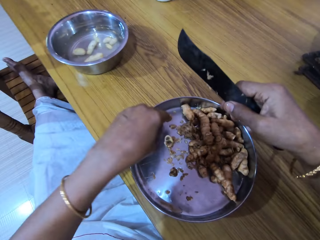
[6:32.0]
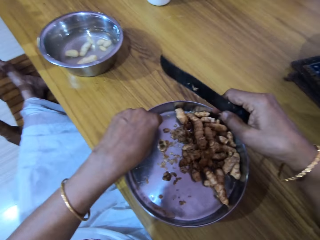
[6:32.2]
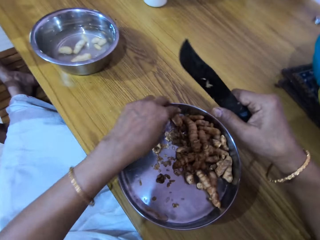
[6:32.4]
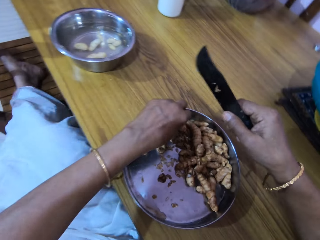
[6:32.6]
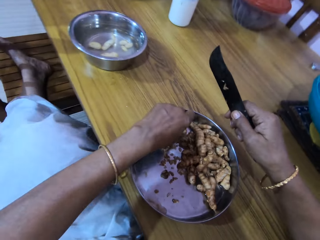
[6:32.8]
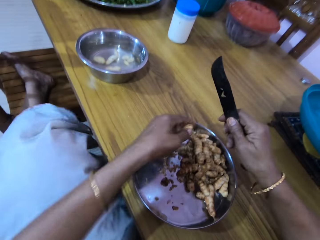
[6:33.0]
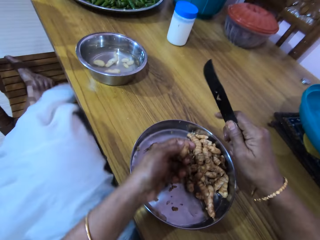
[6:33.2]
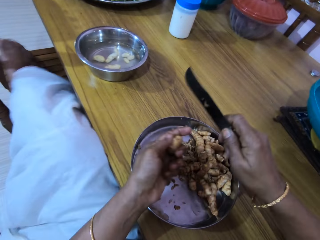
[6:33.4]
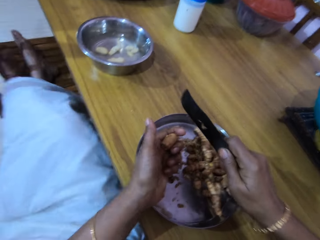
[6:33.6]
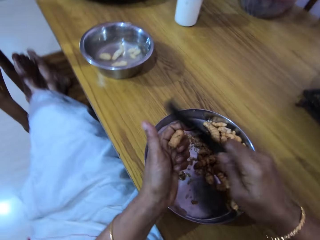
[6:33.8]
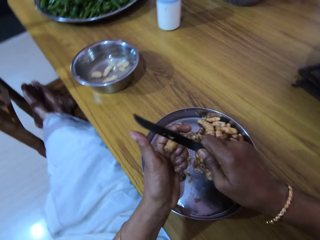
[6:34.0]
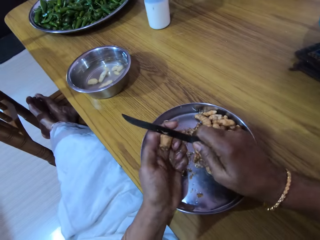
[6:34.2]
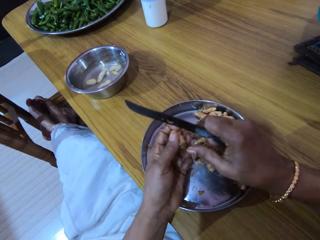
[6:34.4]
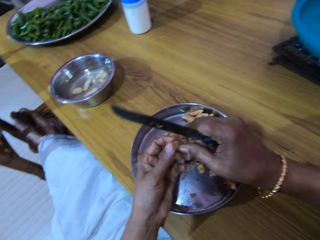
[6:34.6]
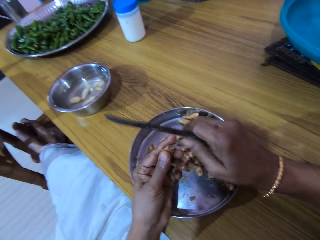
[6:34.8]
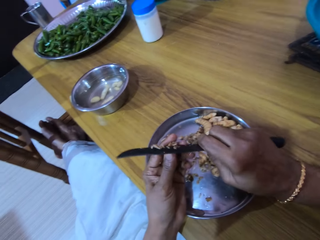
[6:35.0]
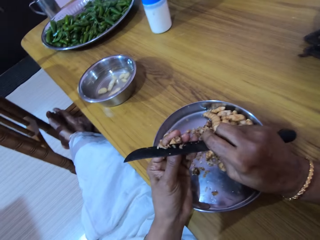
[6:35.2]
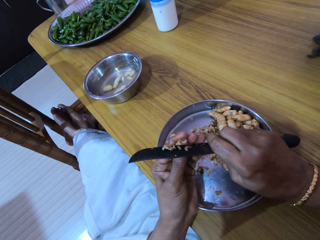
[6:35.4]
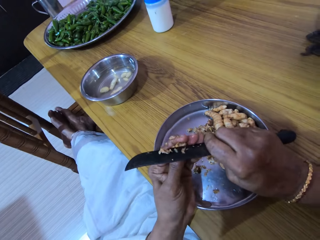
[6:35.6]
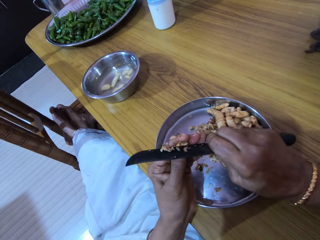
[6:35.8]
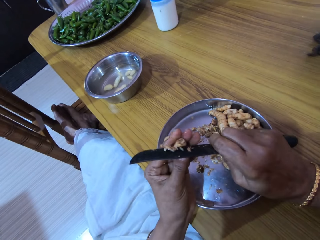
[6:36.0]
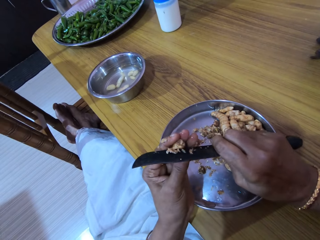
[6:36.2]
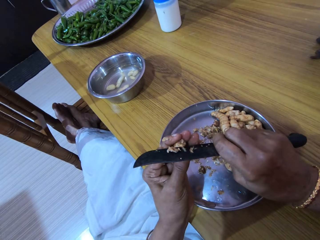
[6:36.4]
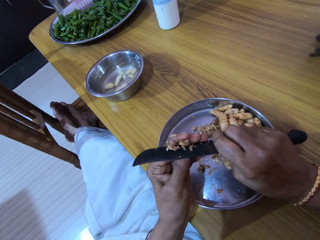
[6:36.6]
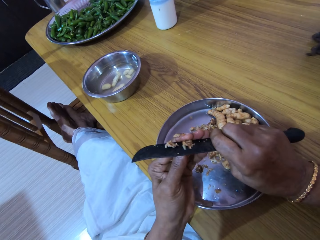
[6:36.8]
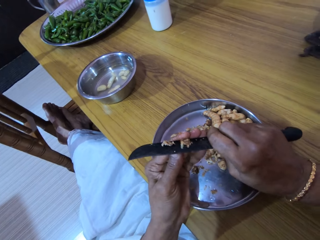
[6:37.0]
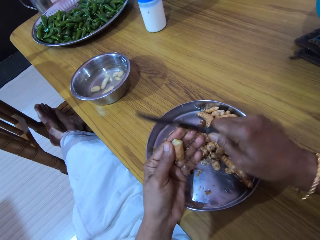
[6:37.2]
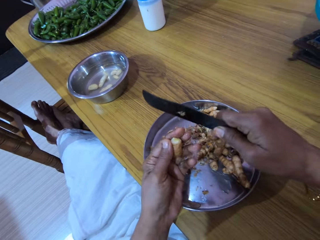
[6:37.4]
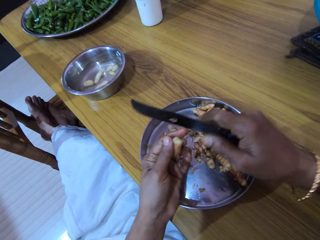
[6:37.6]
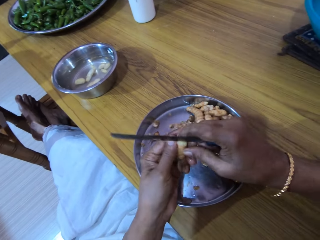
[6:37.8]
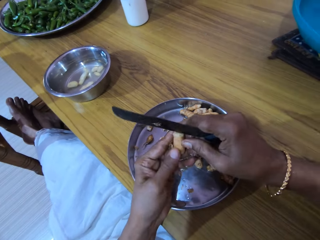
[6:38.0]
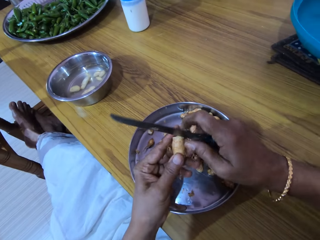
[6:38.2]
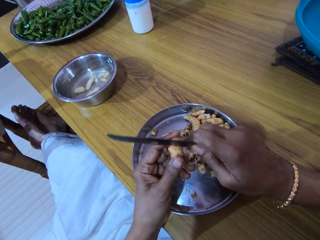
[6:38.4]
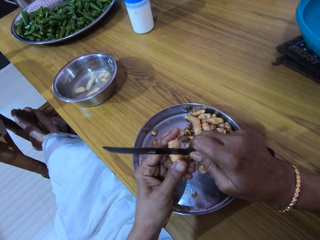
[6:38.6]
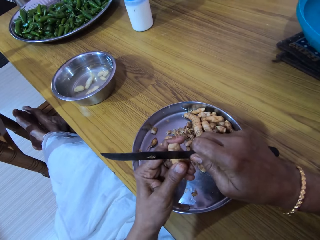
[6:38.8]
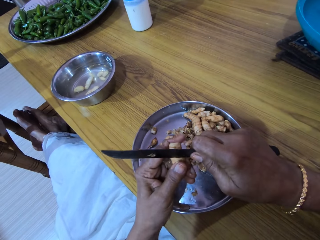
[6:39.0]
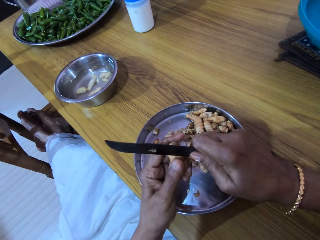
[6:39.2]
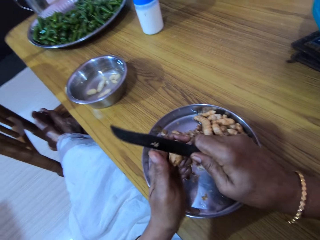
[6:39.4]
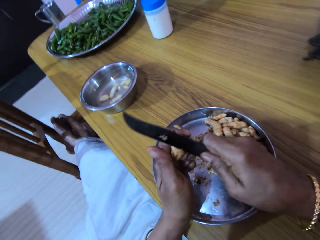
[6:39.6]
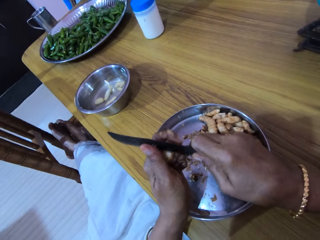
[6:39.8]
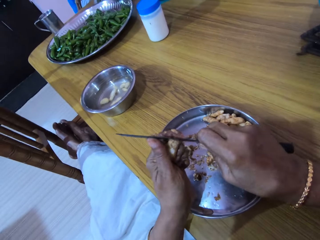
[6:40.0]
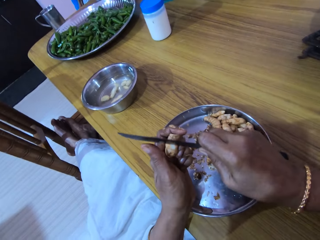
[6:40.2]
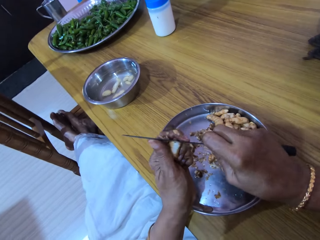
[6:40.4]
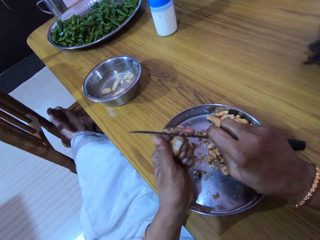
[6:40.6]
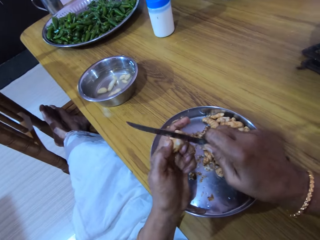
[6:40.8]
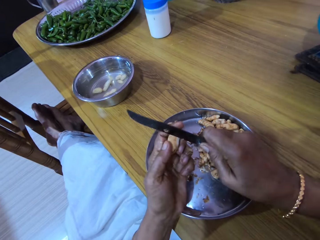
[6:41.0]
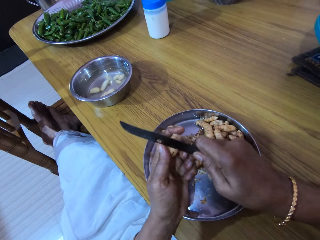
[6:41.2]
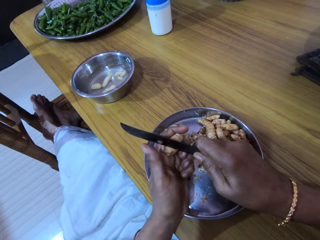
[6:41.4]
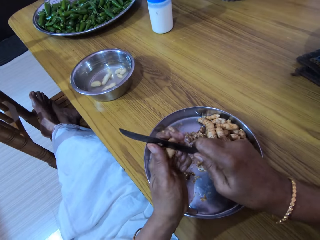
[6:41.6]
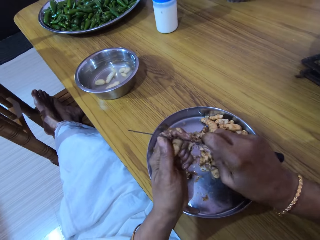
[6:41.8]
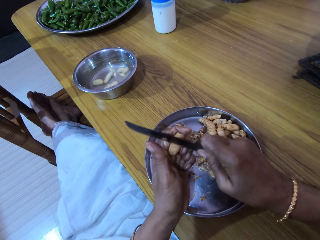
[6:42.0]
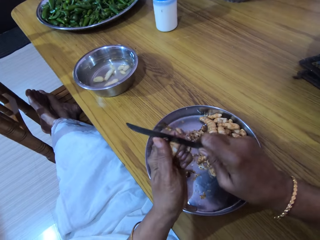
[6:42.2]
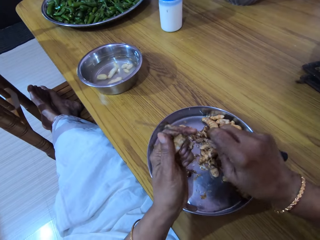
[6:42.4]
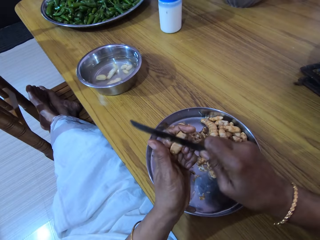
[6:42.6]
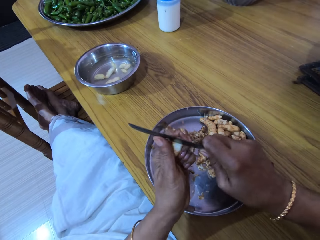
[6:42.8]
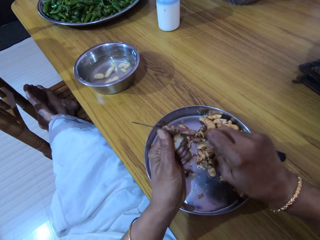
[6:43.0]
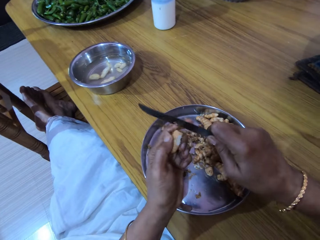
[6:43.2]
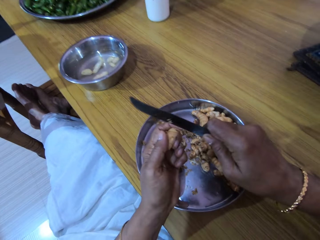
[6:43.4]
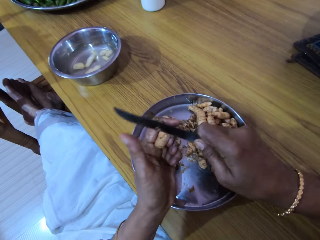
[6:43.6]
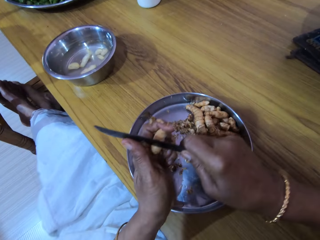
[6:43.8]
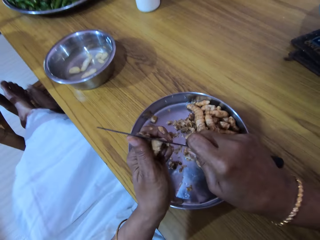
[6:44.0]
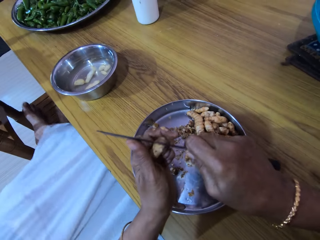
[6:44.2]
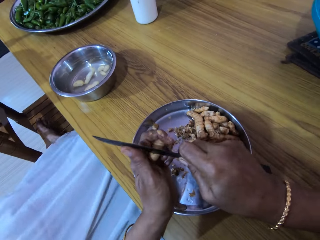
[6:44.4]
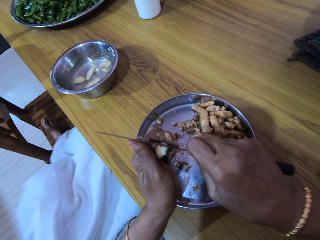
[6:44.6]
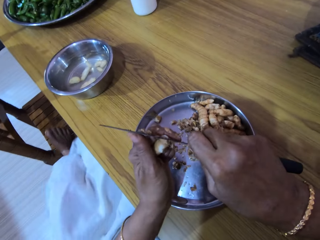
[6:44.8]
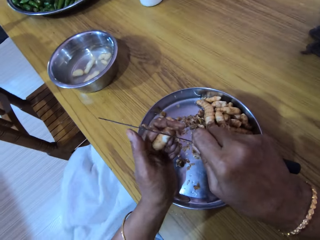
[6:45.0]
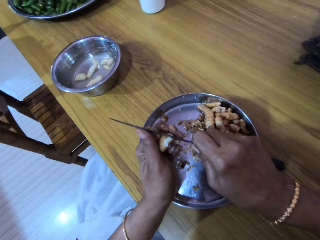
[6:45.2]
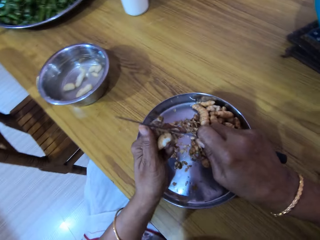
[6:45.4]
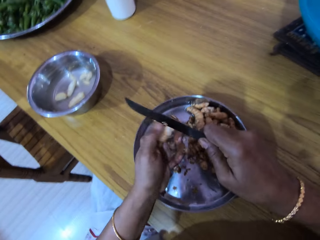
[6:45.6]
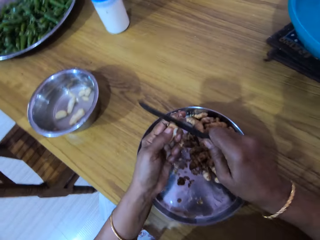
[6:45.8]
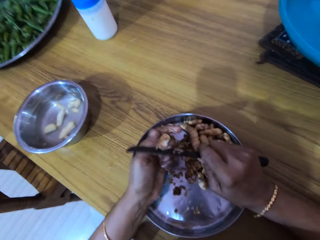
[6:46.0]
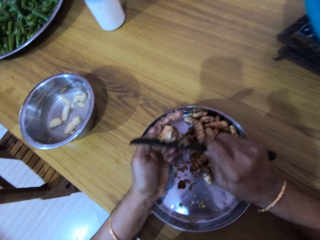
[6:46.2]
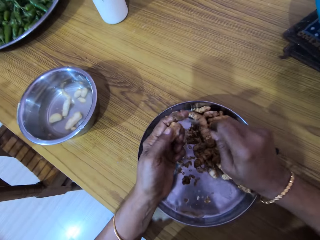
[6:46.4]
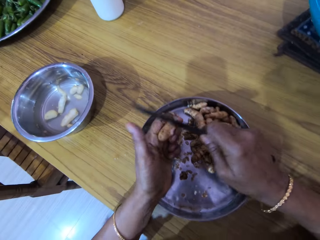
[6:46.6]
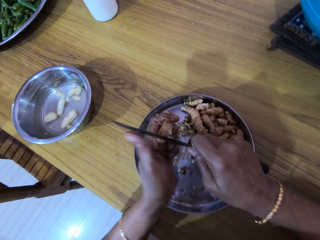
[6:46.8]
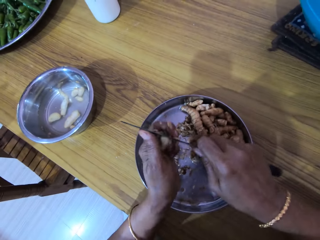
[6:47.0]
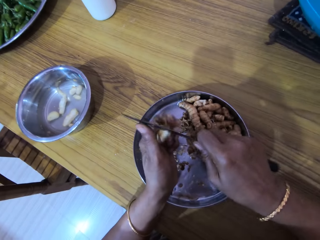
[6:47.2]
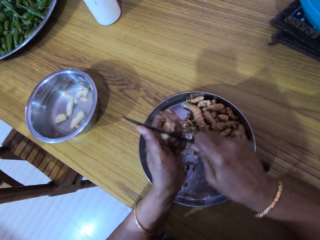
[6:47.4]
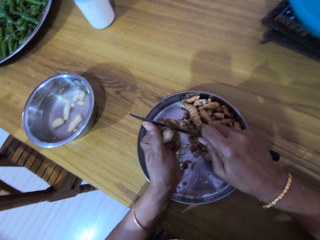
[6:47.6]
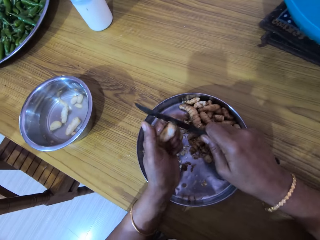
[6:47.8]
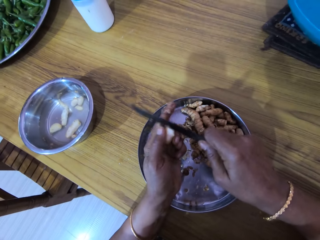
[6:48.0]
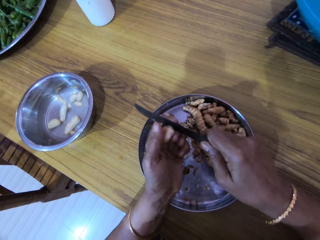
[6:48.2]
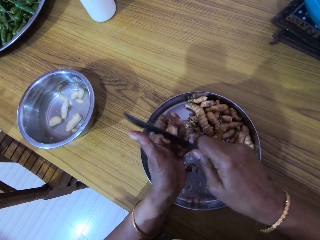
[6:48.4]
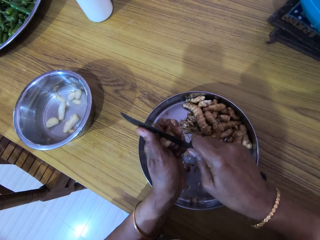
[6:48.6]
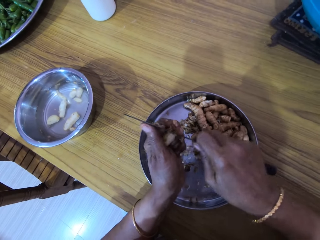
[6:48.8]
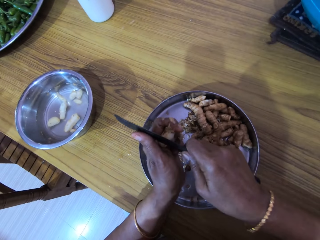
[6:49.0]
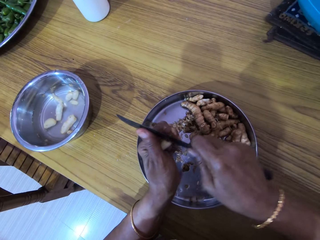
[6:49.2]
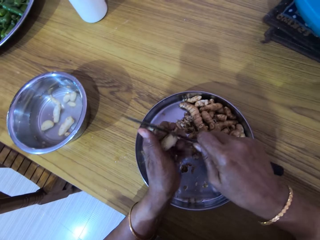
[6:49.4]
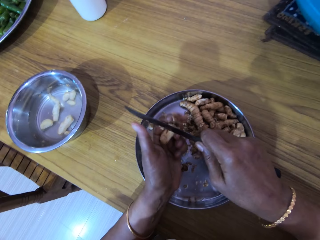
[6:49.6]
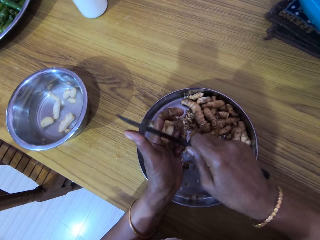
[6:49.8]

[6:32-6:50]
The camera wearer places the ginger in the bowl of water. She picks the ginger from the bowl with her left hand. She puts her right leg on the chair. She peels the ginger. She cuts the ginger with the knife in her right hand. She peels the ginger with the knife in her right hand. She drops her legs on the floor.

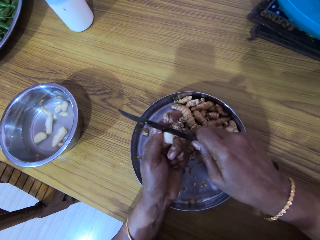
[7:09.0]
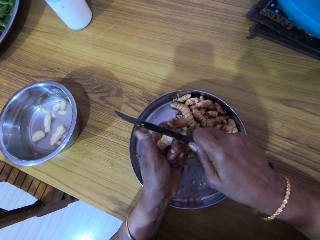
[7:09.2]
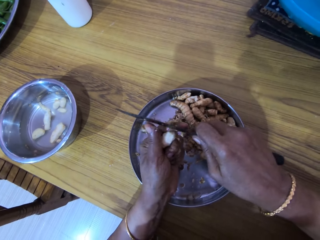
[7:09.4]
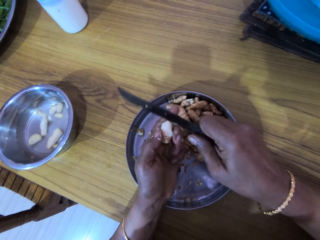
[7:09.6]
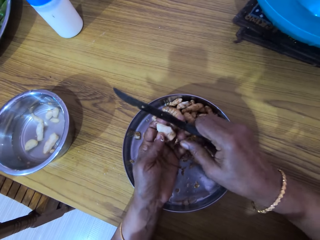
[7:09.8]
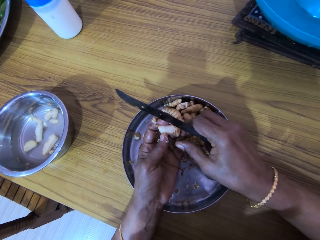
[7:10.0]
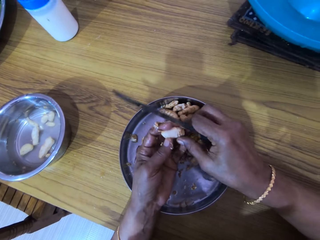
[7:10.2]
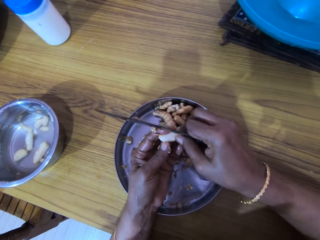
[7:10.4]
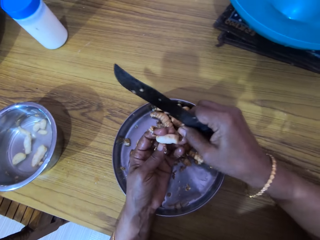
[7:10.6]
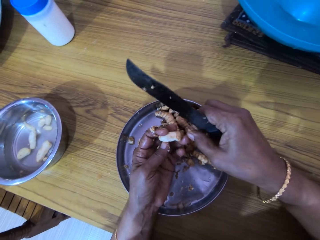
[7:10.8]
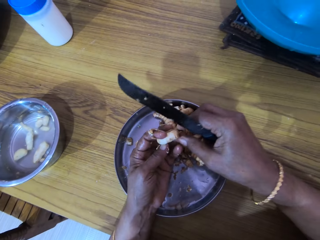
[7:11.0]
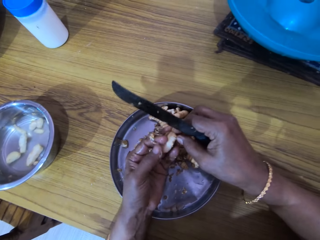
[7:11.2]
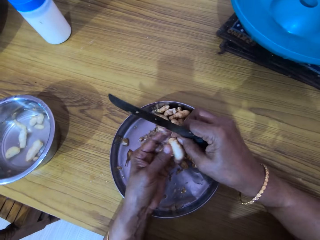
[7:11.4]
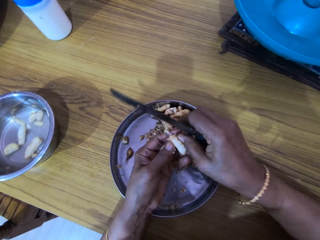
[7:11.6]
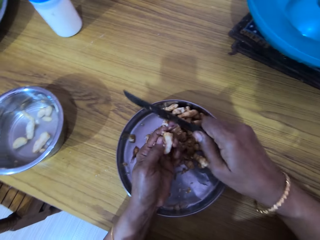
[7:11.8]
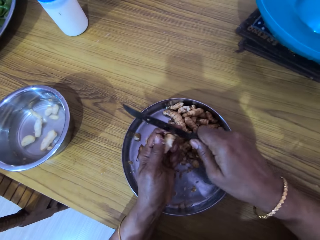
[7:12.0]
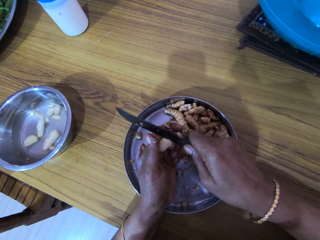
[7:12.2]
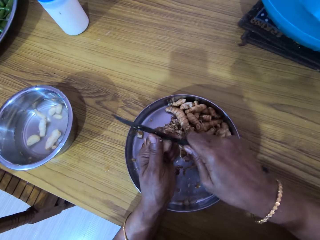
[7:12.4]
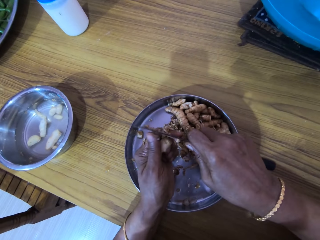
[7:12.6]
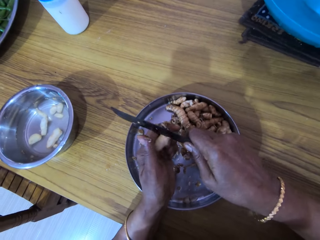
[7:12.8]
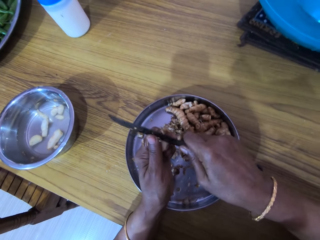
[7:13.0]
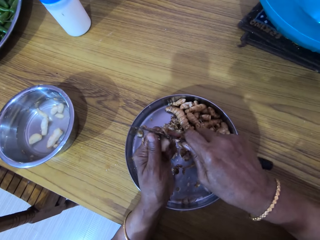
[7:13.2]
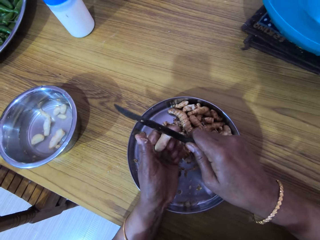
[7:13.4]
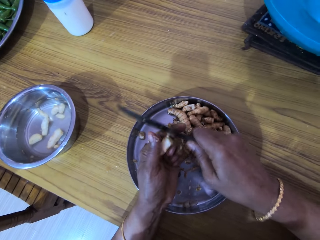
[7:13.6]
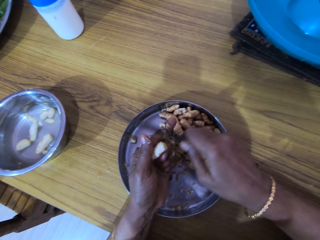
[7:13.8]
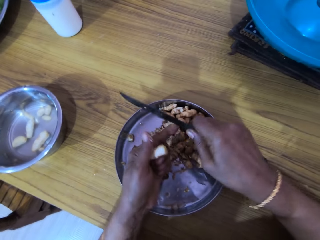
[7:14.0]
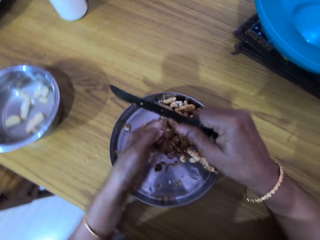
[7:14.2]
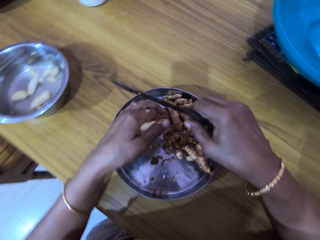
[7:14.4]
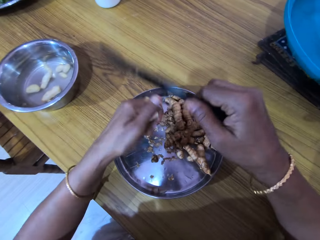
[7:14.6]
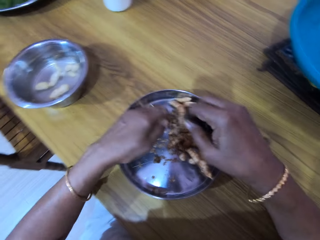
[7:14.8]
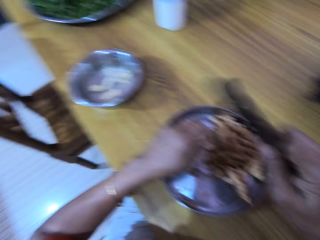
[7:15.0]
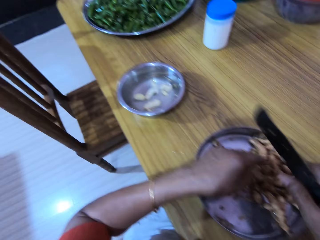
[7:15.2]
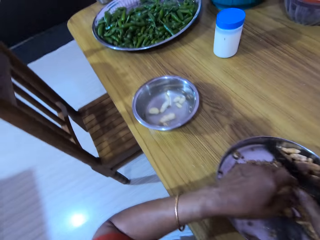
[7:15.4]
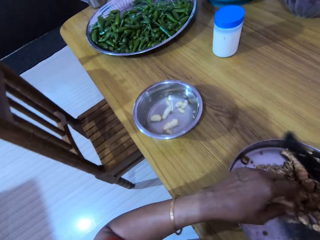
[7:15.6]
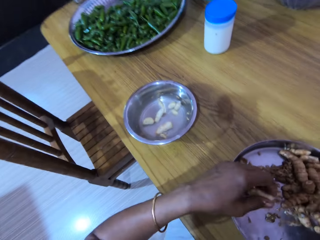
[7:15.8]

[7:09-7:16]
The woman converses with the camera wearer. The camera wearer shakes her hands into the bowl.
